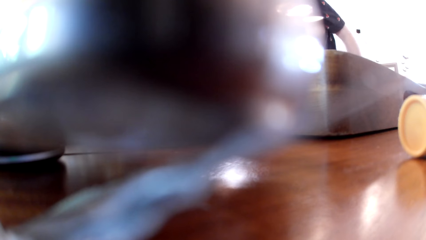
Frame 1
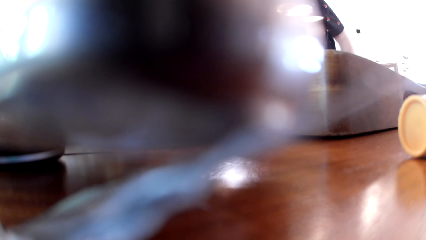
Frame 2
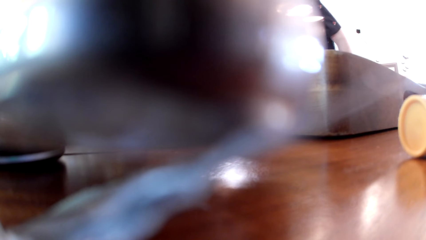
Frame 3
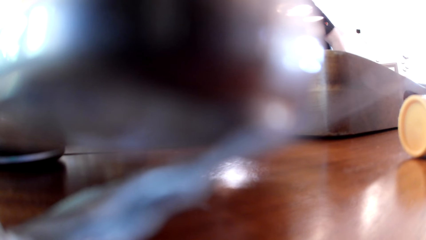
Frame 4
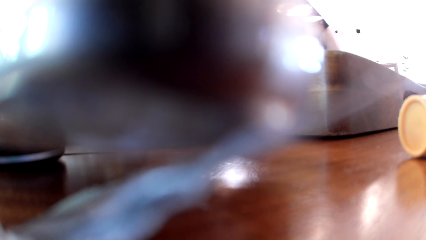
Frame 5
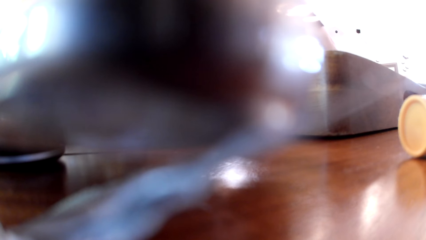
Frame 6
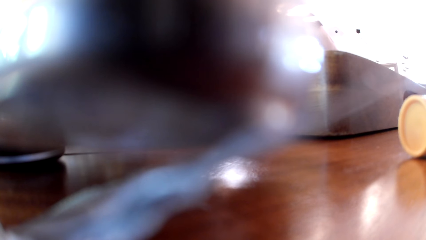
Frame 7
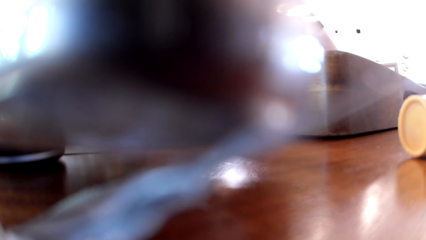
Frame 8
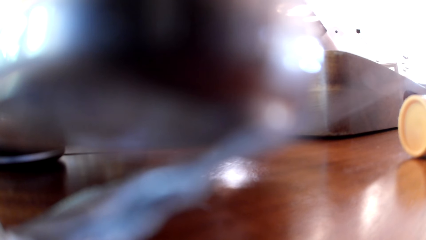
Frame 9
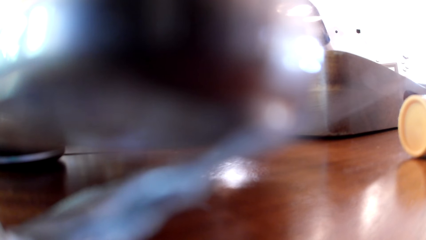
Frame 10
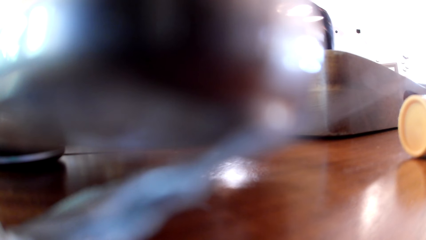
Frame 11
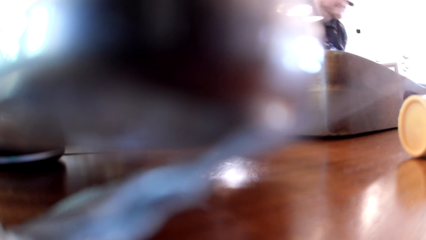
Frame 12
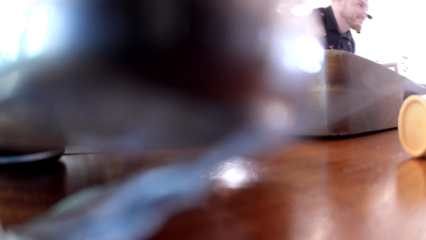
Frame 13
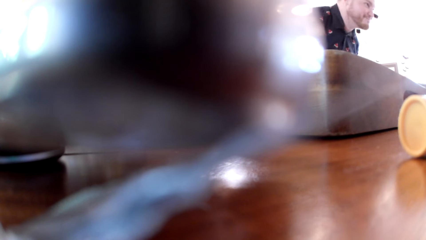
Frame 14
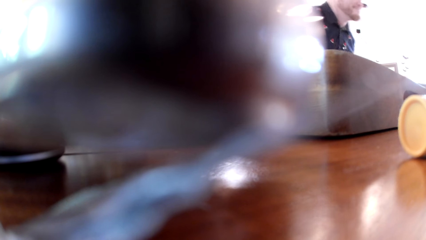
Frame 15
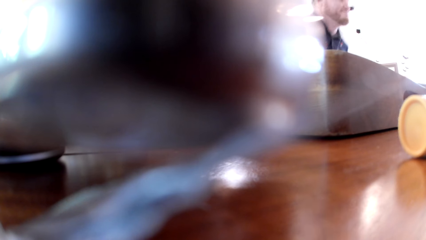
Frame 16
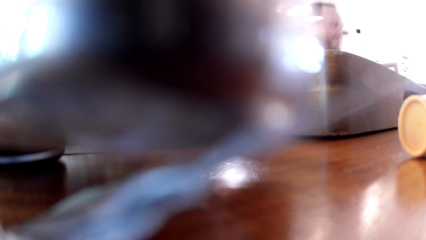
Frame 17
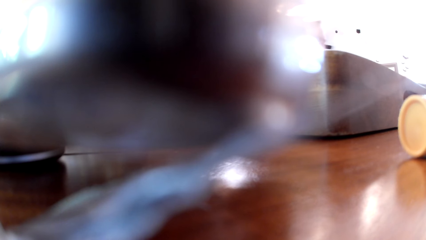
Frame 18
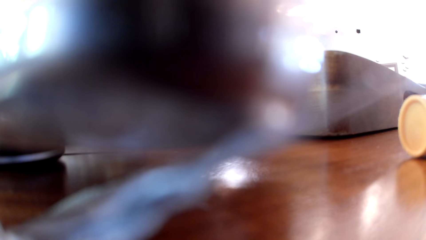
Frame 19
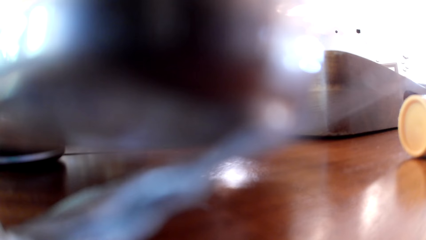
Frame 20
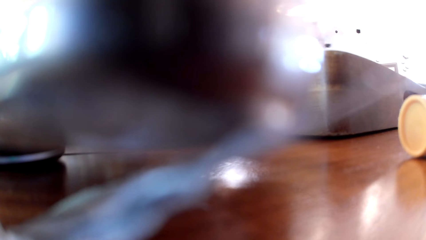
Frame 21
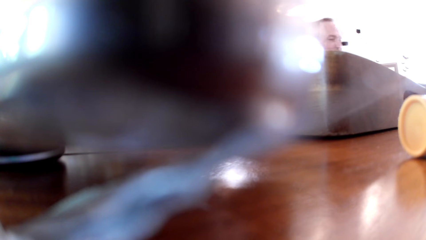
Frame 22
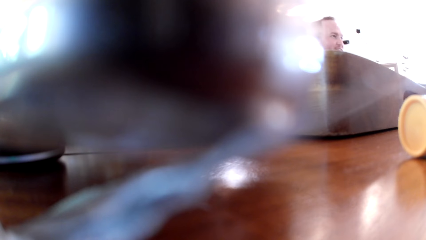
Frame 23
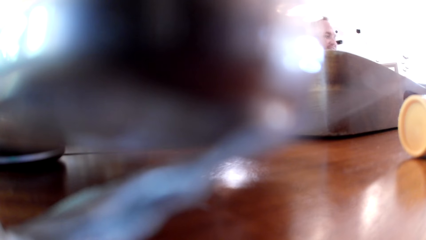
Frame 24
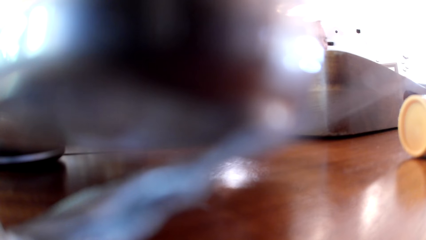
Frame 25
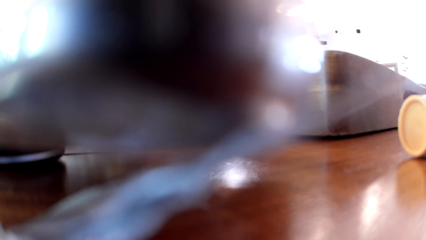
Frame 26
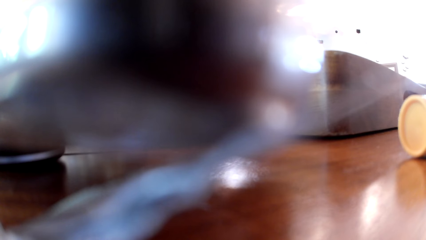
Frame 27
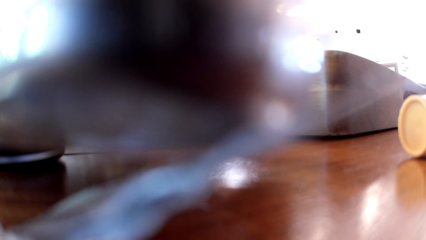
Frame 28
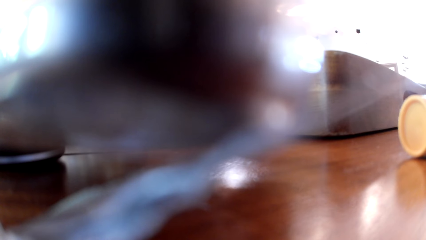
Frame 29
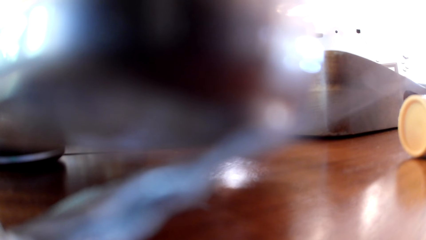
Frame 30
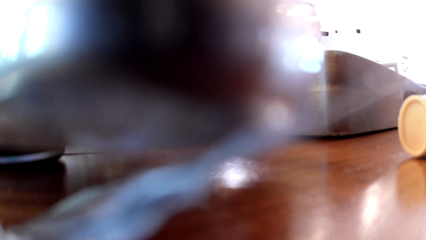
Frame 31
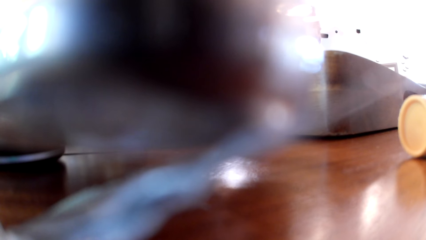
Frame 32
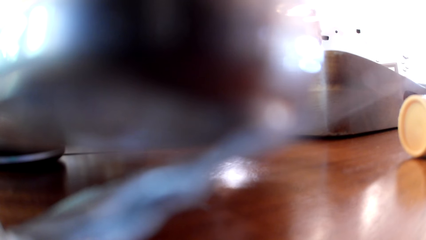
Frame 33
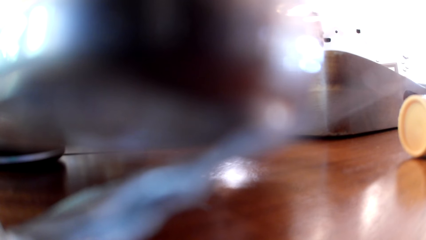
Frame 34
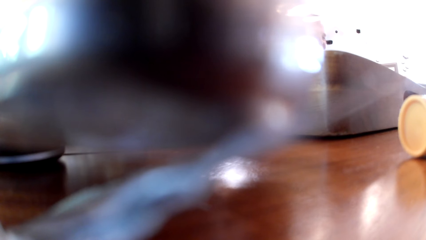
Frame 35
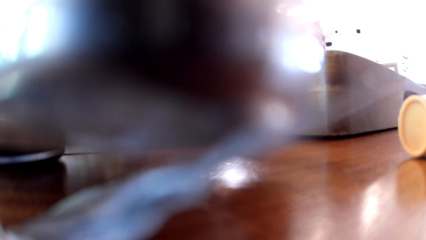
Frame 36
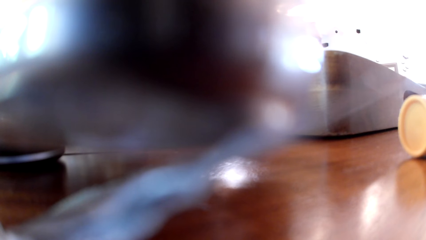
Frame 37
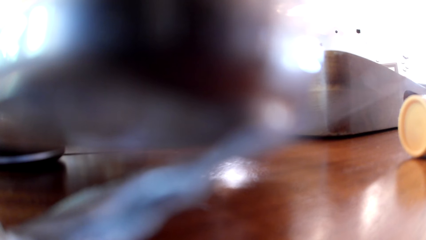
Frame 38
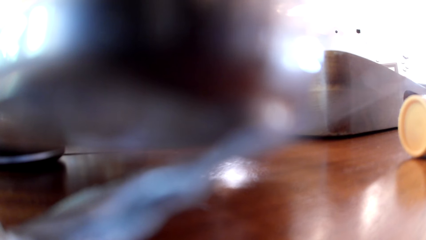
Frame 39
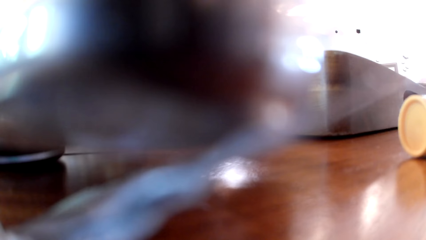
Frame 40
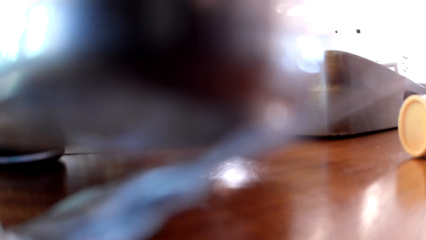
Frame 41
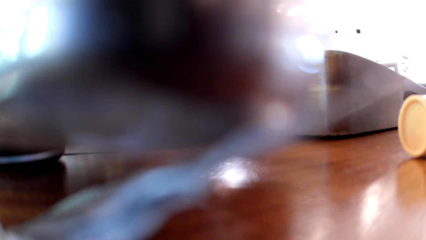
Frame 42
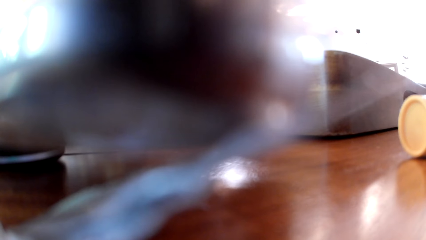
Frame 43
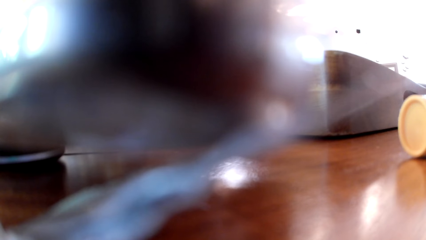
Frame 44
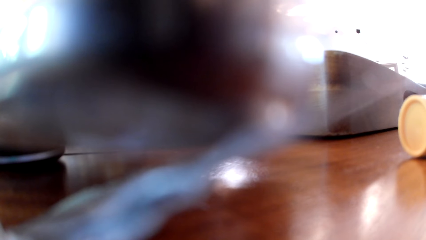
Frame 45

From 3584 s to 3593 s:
A man sits on a chair. The man talks to everyone on the table.

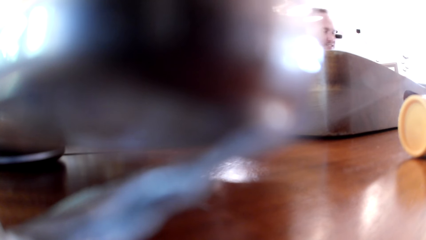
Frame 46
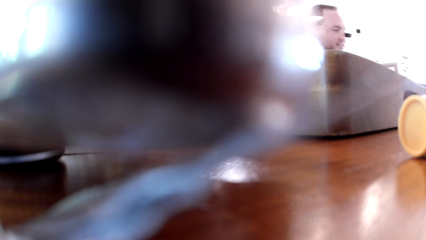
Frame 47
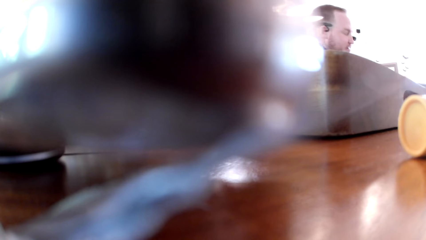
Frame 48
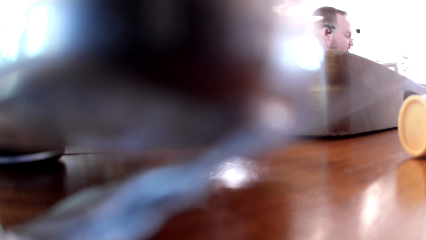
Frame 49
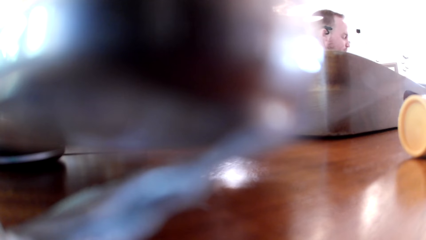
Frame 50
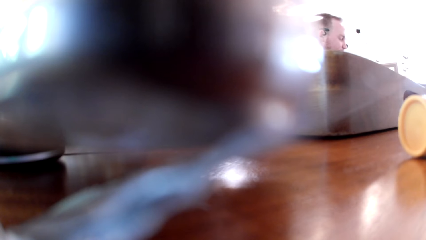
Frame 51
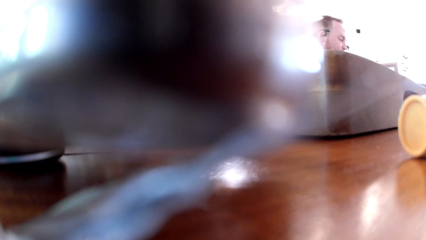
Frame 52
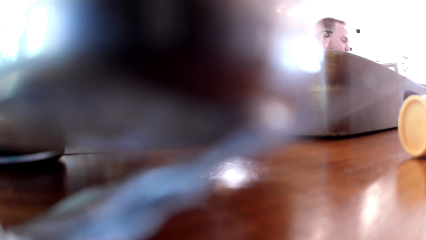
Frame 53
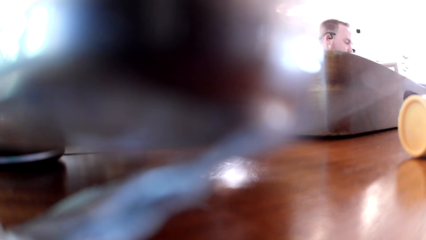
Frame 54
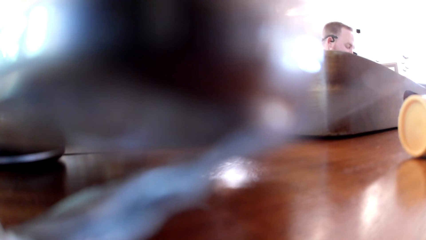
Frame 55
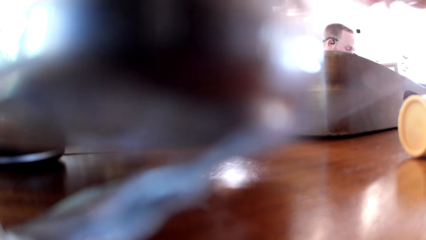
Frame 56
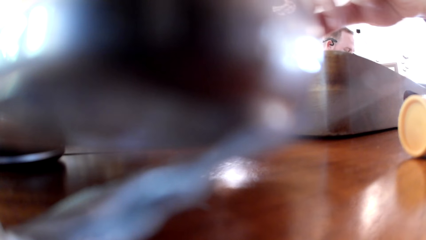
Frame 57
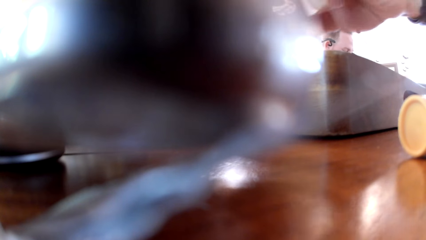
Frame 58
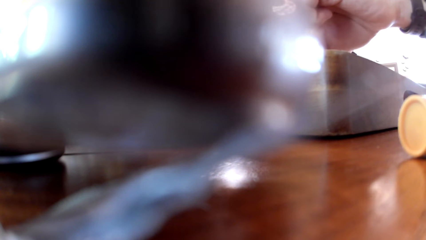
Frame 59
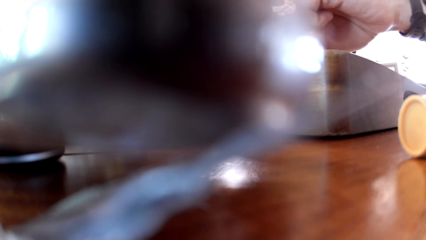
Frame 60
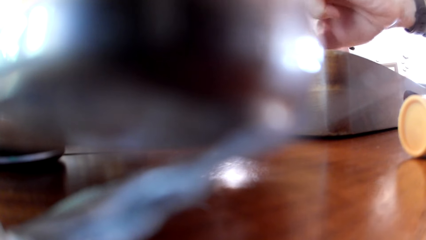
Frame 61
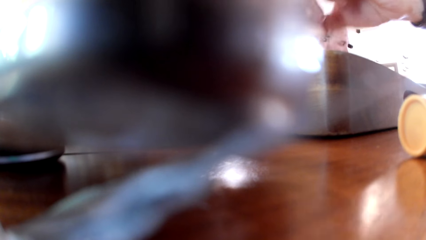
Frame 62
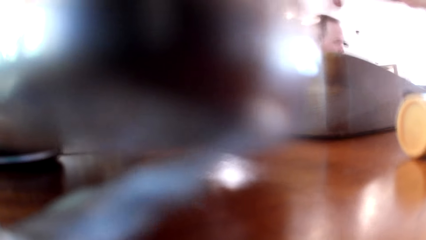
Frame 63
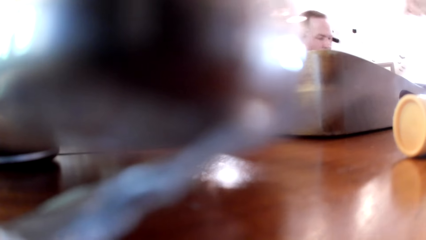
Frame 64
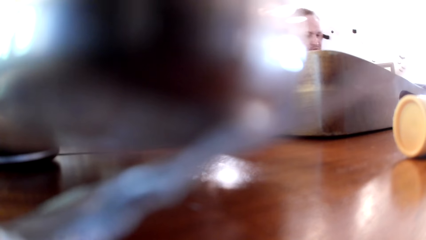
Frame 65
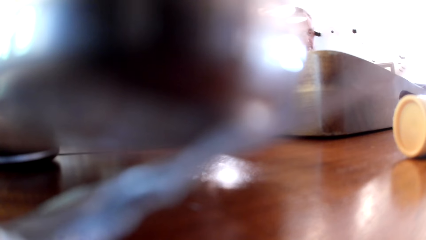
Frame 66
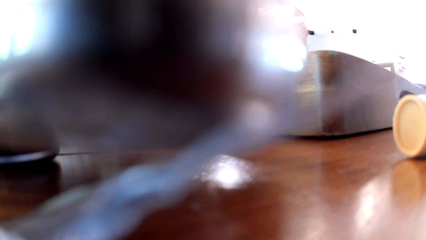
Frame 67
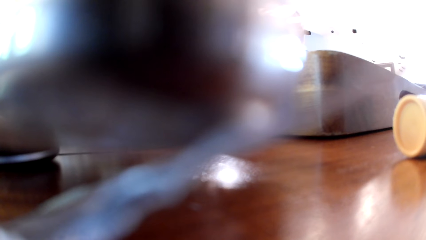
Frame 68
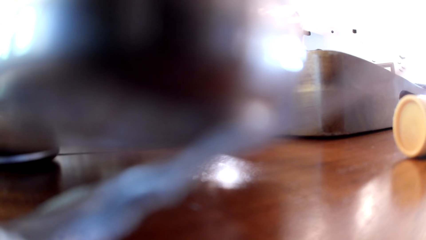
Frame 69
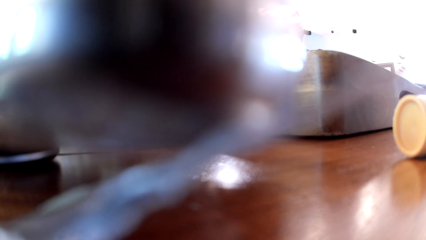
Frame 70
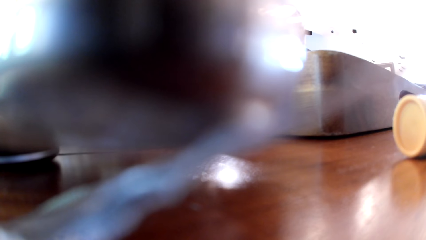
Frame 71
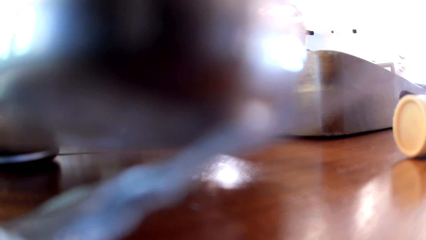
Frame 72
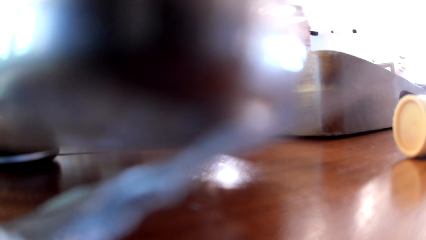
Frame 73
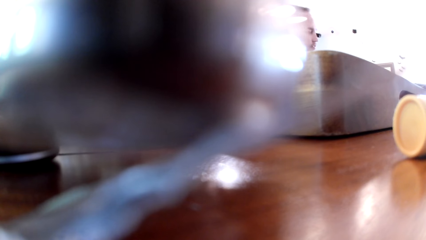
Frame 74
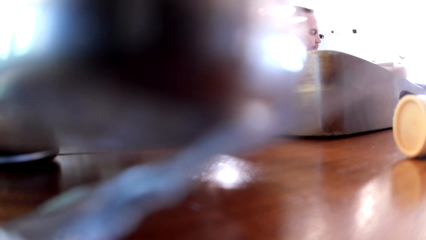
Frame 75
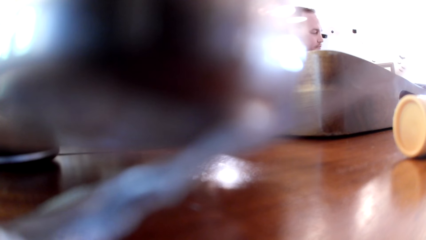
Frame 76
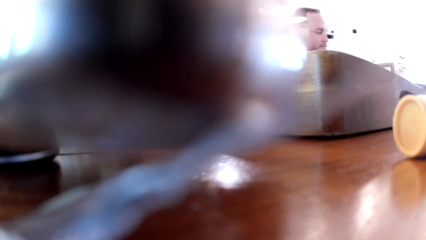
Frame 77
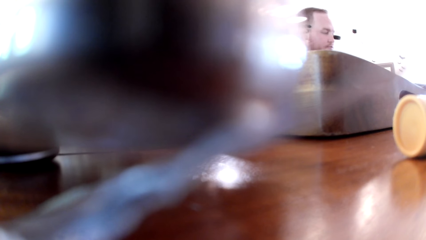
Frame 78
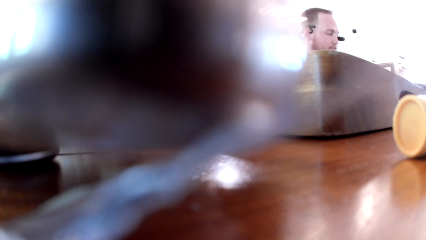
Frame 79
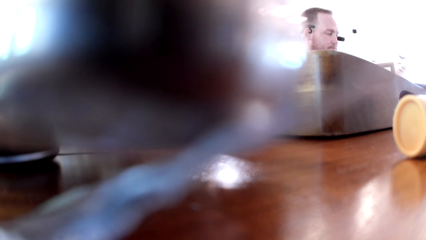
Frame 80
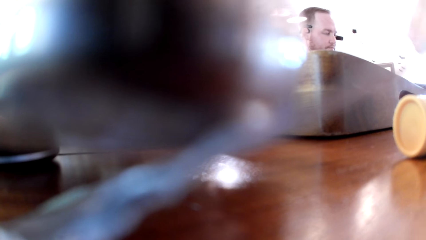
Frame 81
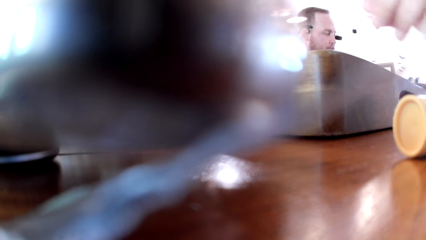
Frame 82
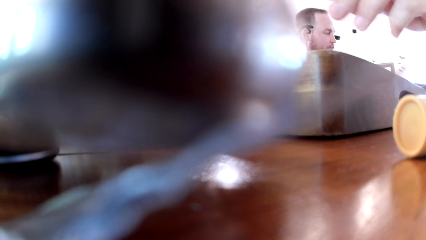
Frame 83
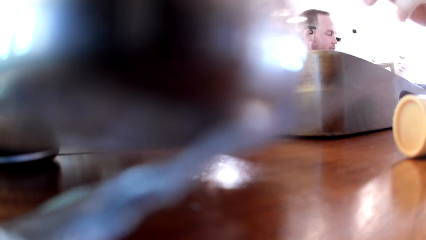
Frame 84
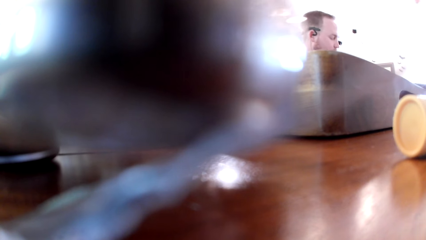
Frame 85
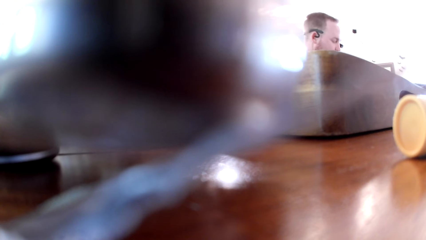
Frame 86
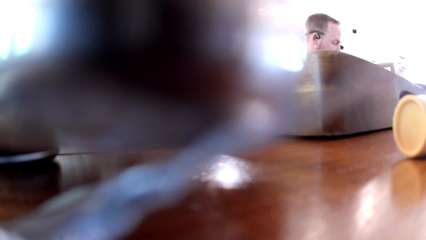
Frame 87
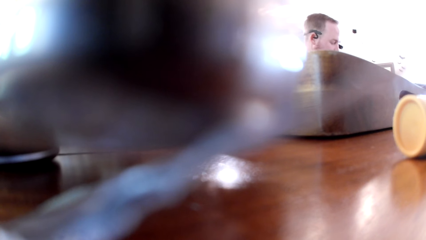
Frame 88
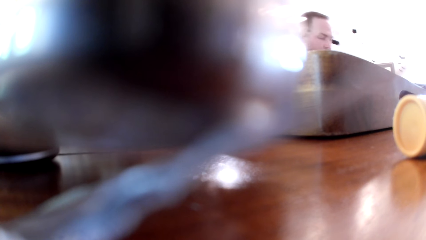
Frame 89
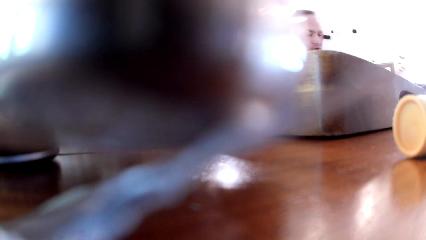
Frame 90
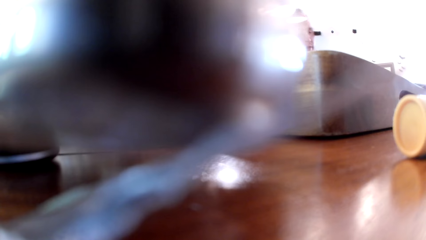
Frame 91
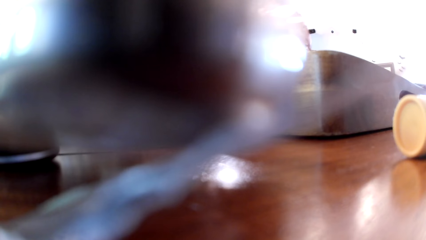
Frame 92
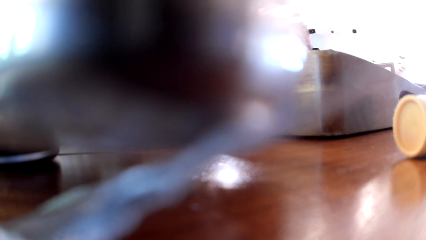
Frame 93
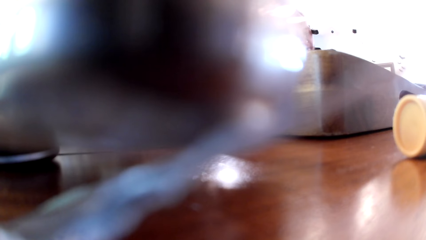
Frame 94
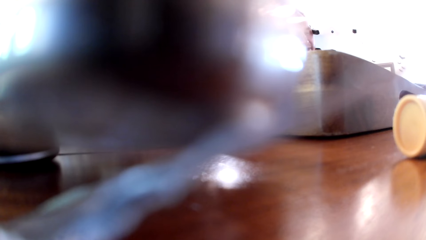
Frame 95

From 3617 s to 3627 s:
The camera wearer looks at a person. They touch something with the right hand. They move the right hand.
